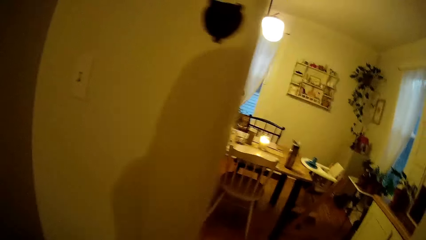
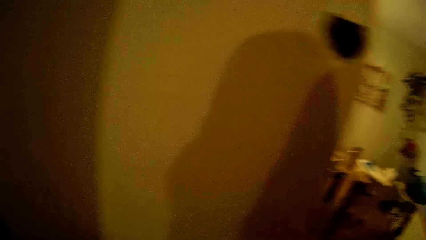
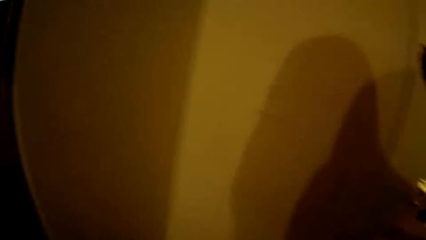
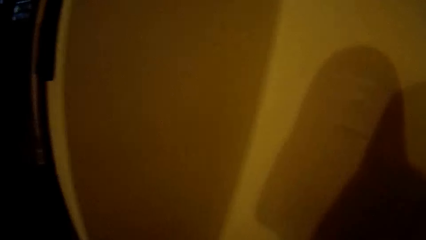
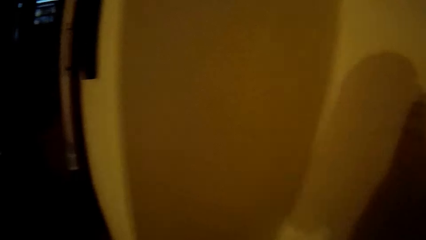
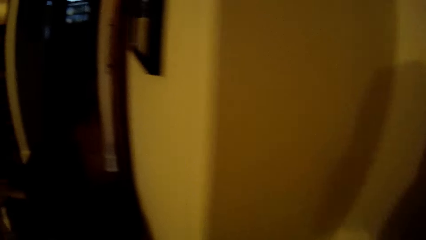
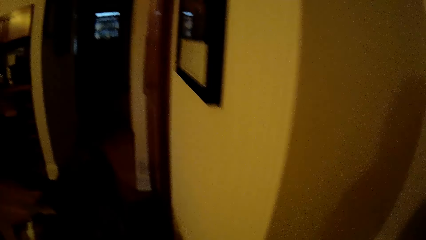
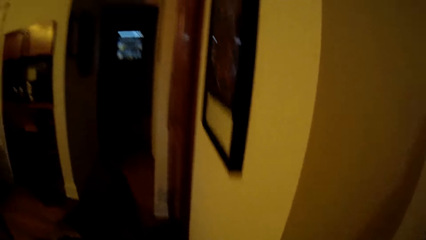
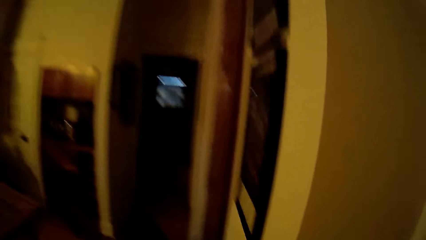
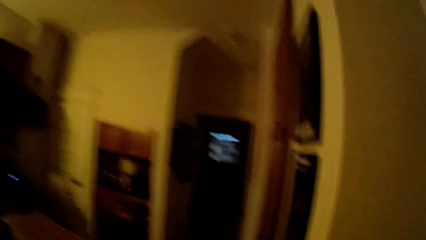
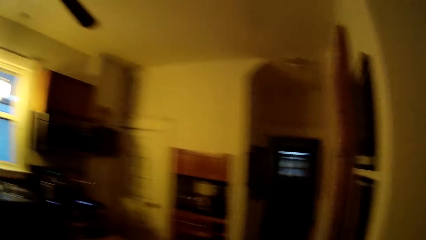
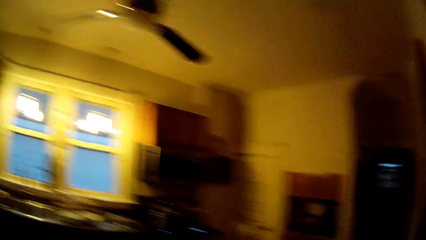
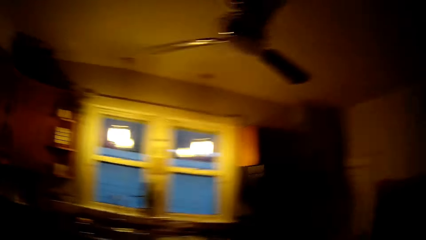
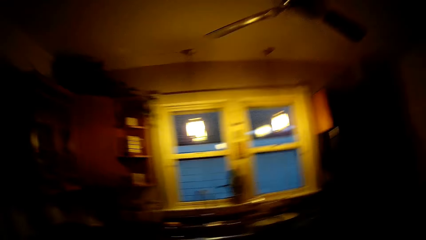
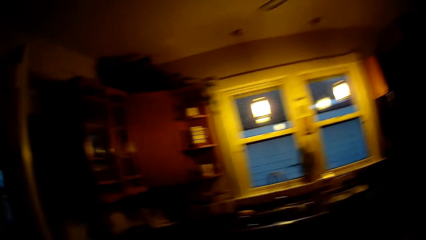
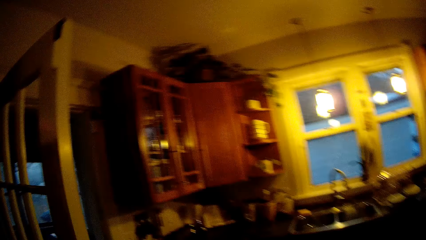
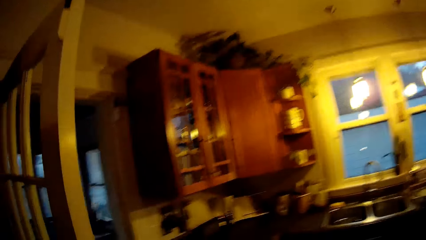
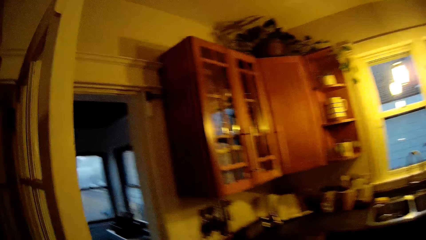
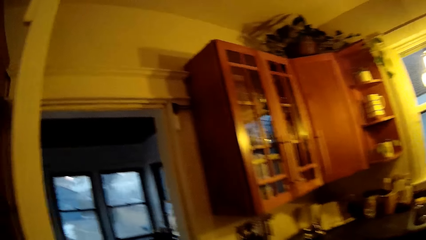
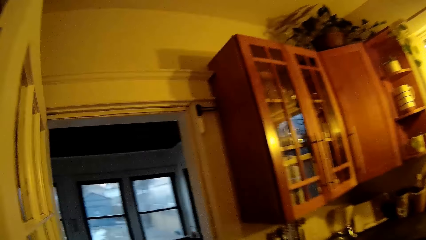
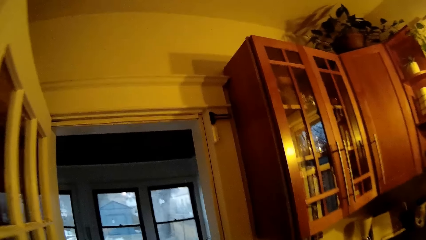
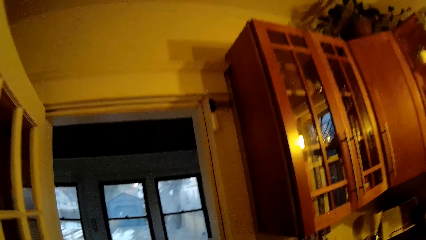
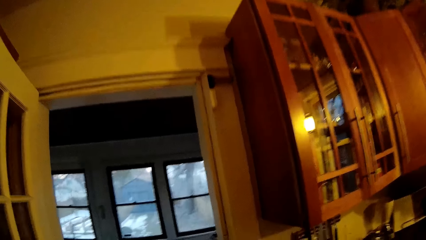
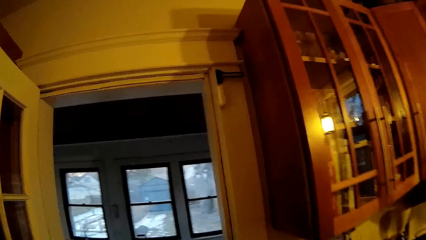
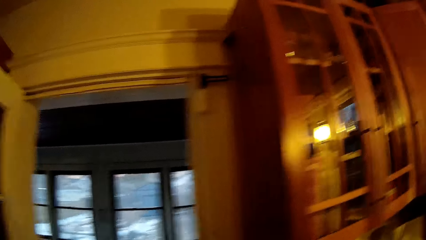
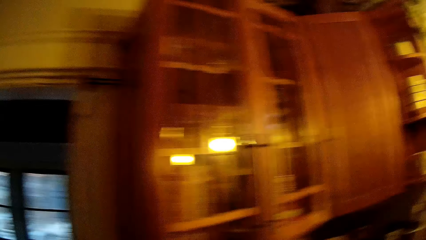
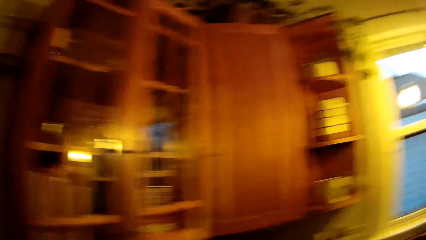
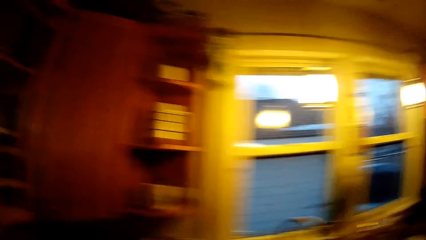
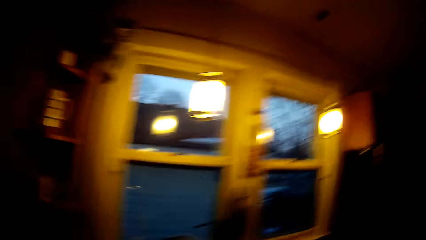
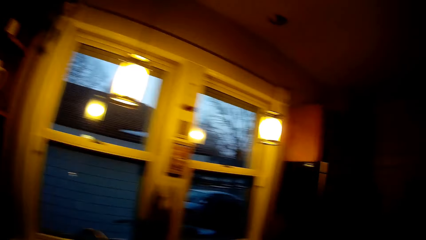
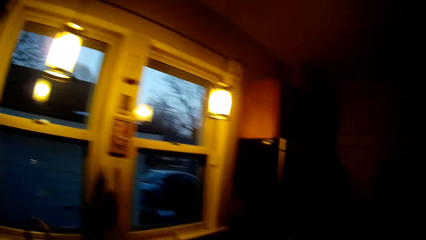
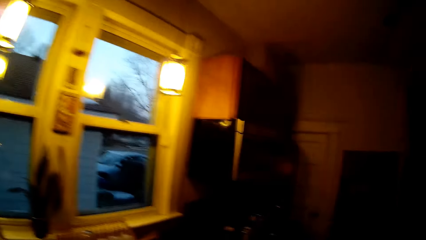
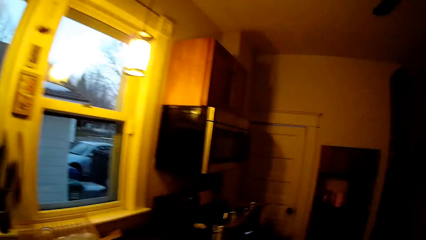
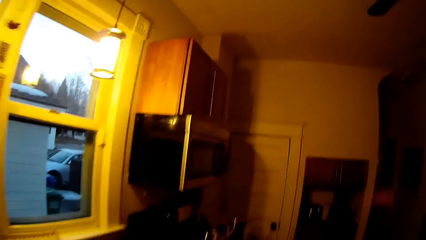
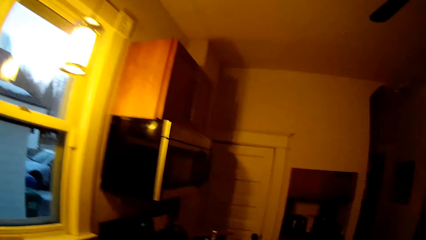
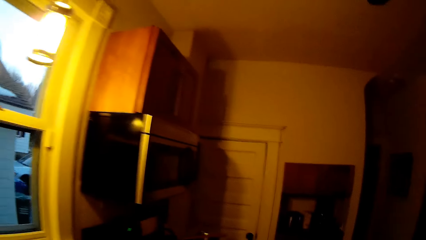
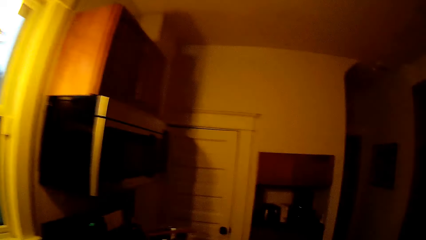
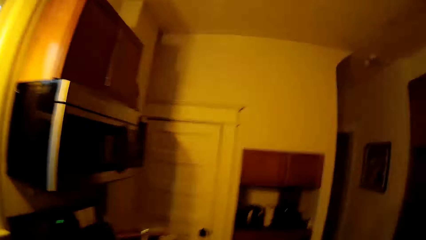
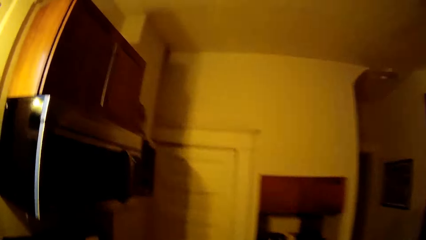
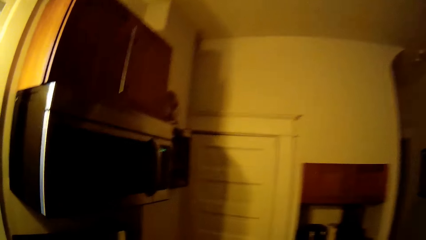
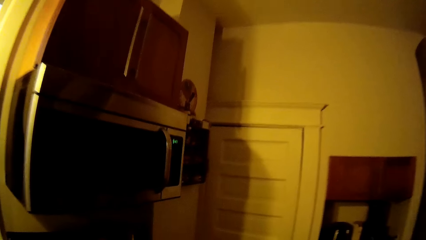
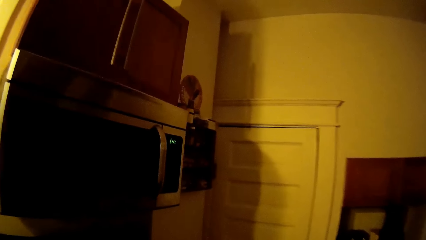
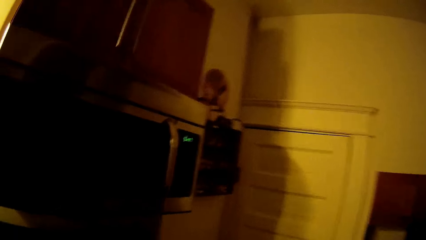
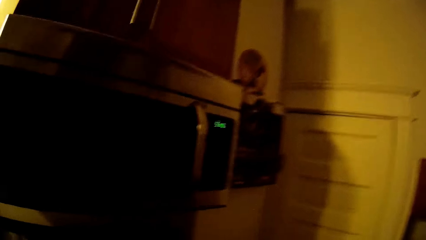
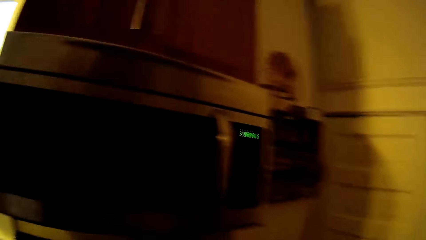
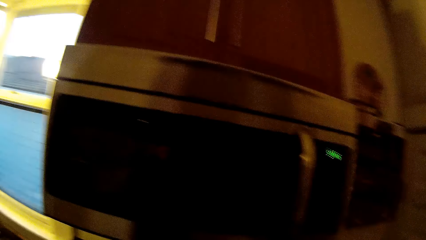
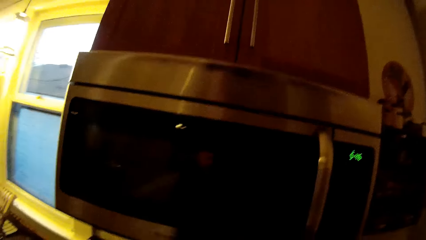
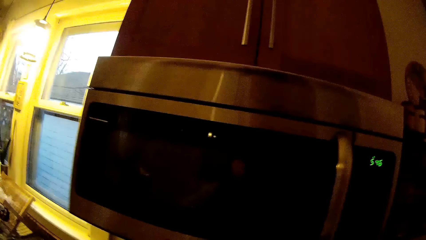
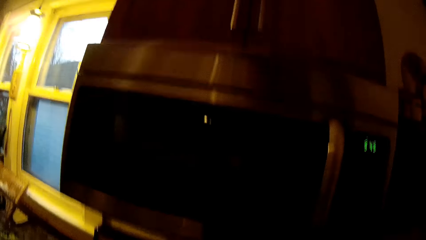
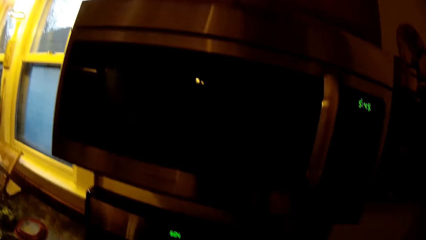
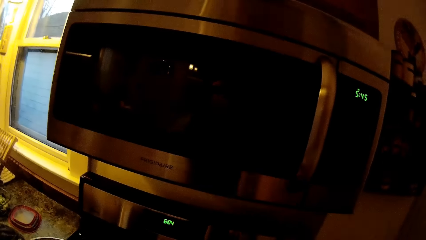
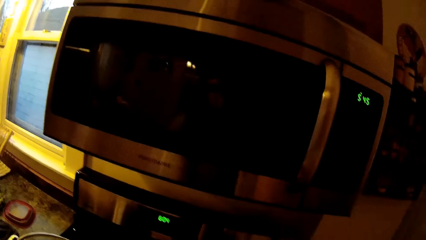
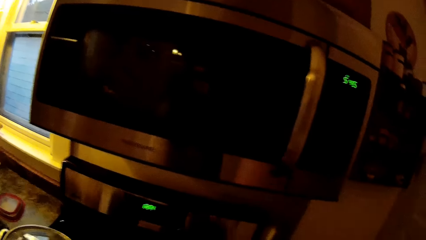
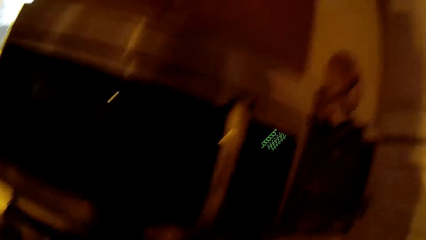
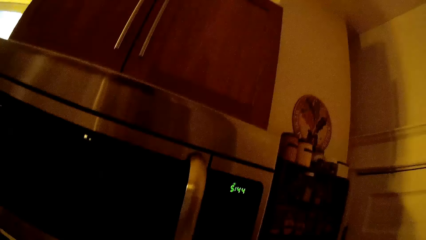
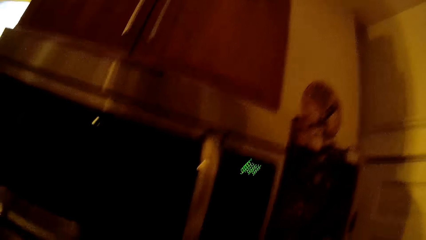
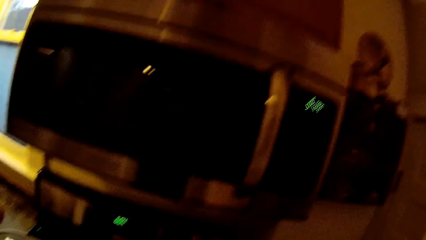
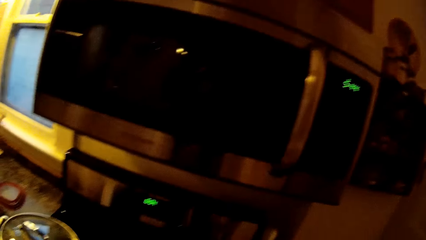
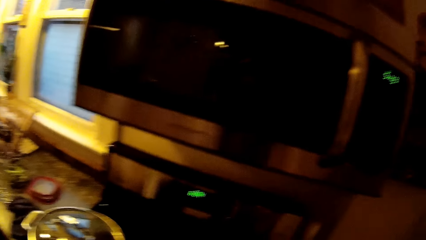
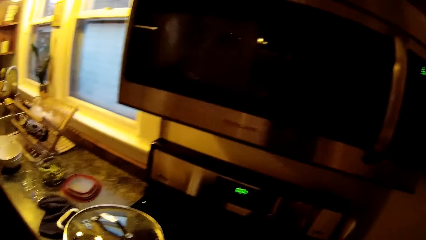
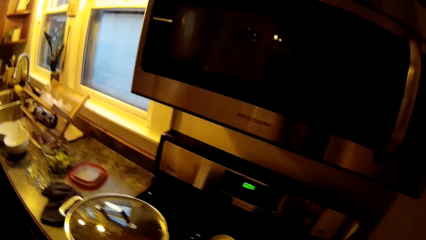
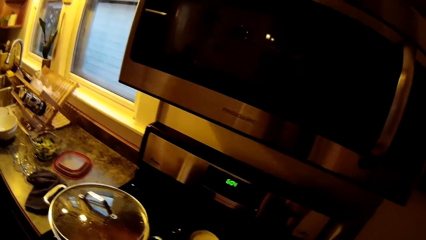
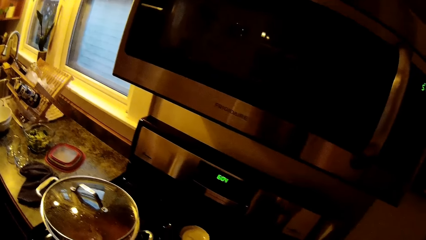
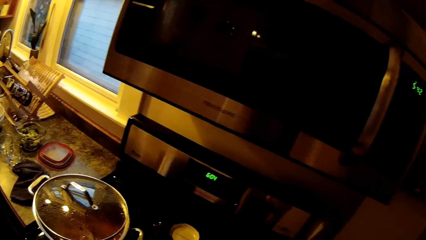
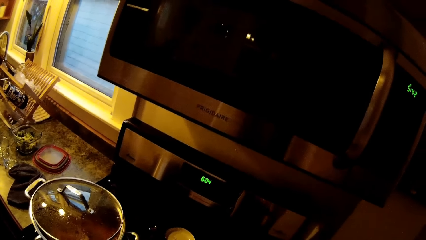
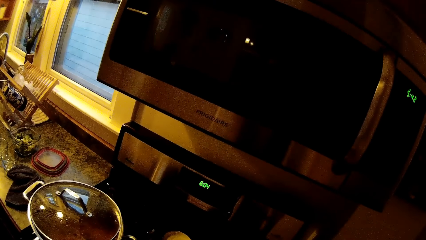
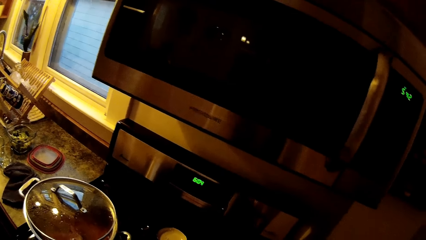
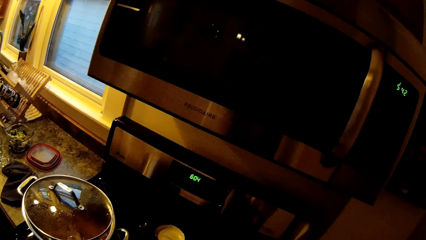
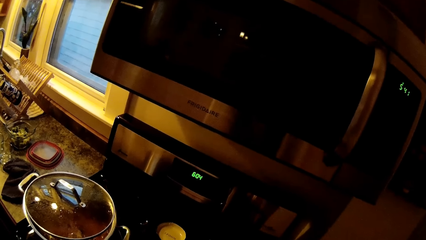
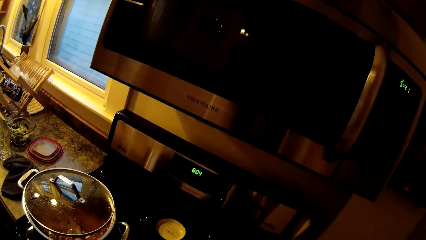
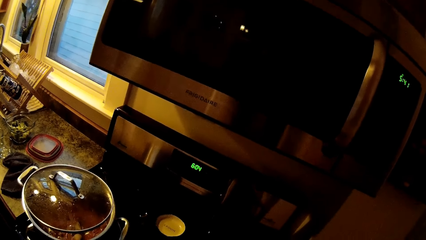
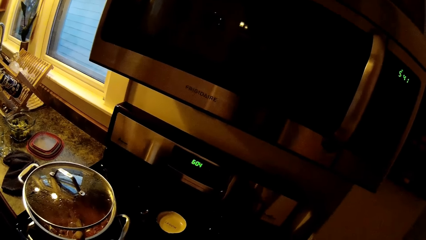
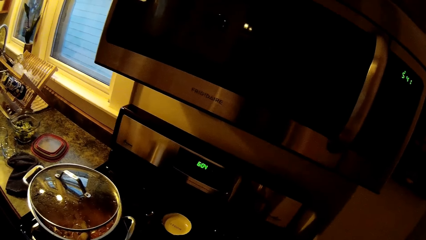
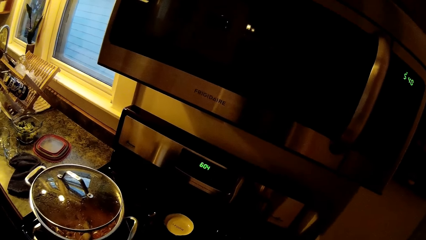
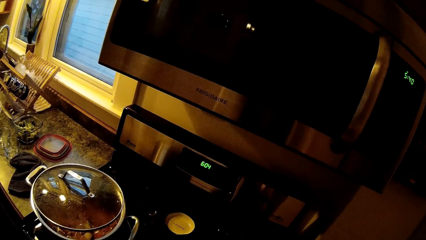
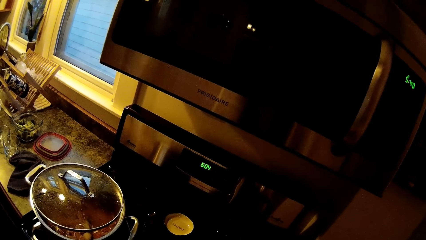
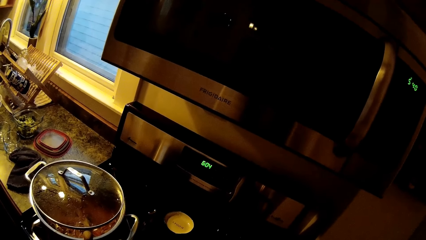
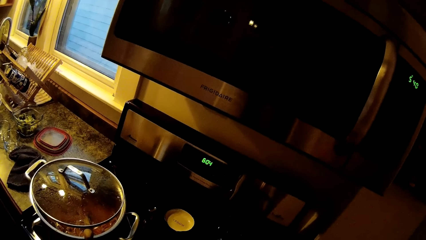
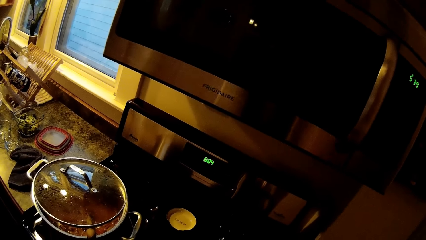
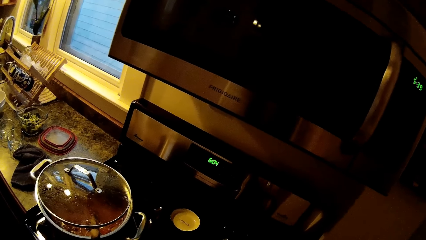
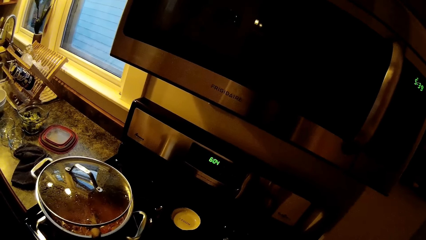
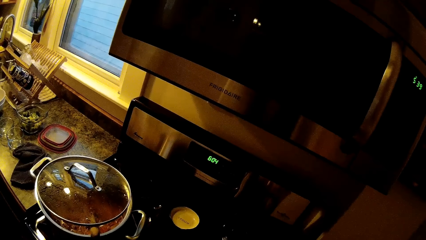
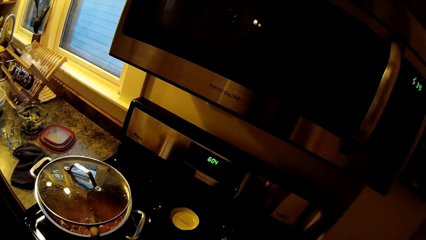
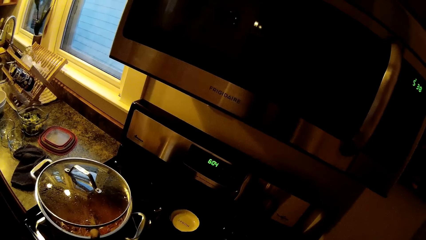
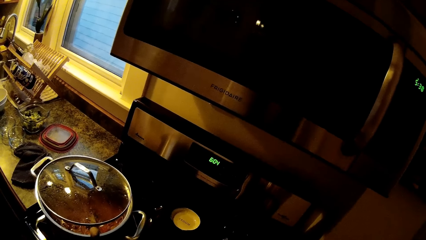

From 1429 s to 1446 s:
The camera wearer stirs the food using a wooden ladle spoon.
